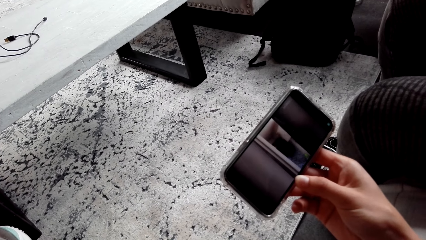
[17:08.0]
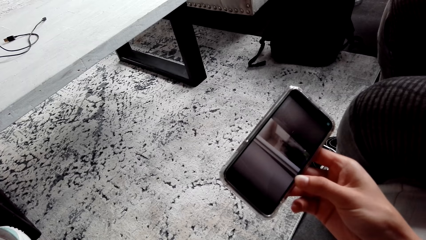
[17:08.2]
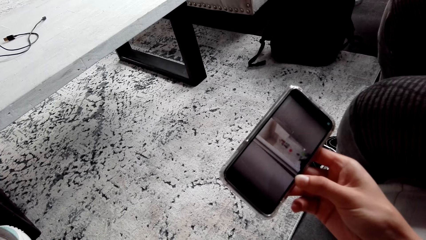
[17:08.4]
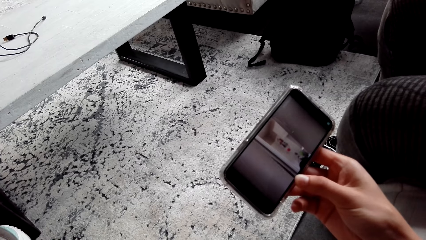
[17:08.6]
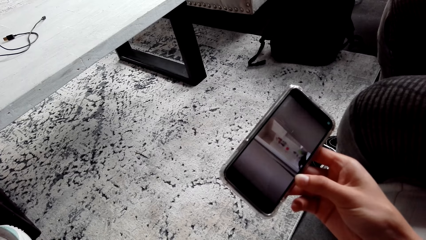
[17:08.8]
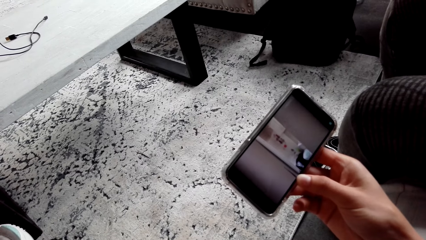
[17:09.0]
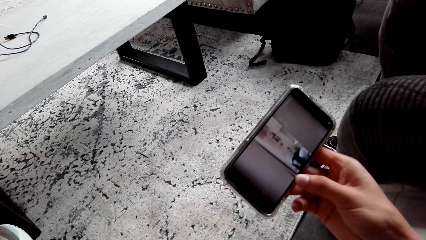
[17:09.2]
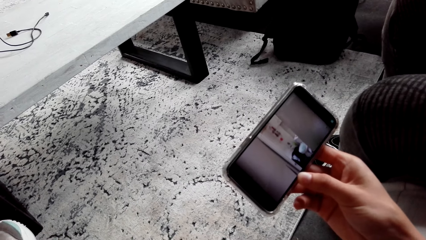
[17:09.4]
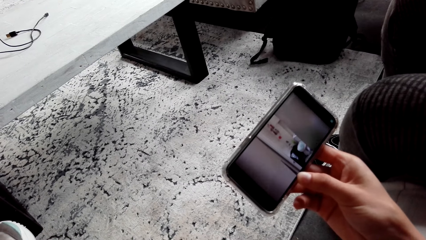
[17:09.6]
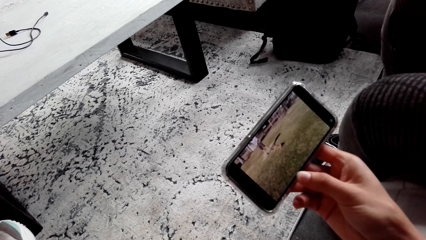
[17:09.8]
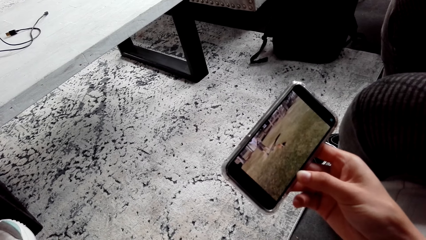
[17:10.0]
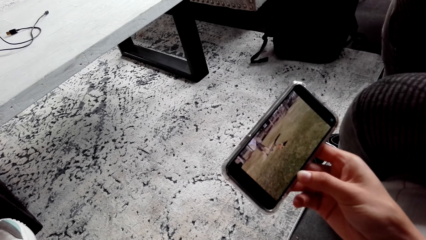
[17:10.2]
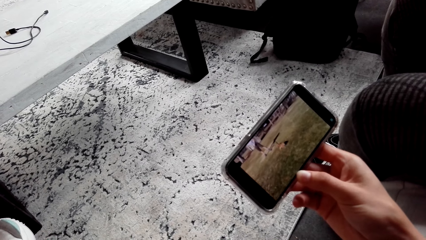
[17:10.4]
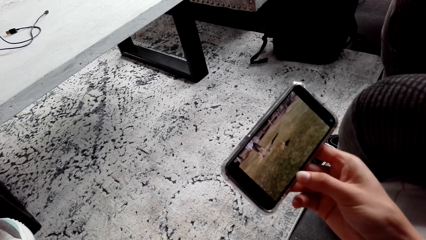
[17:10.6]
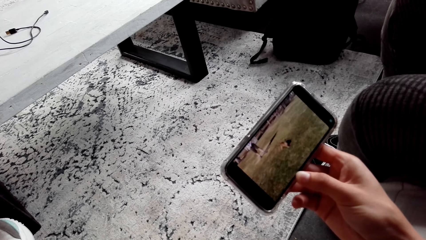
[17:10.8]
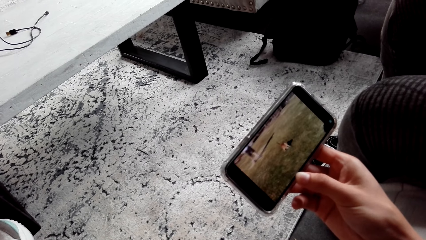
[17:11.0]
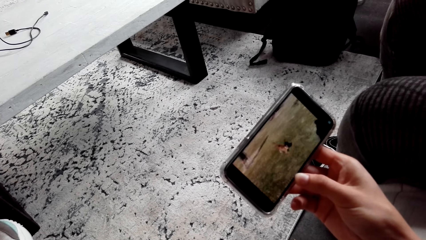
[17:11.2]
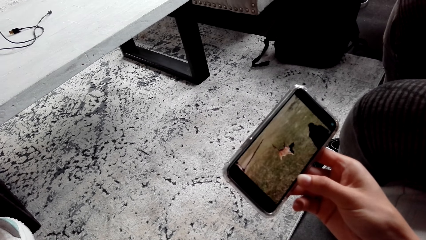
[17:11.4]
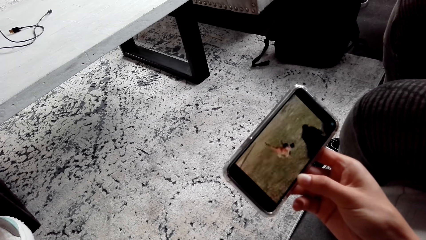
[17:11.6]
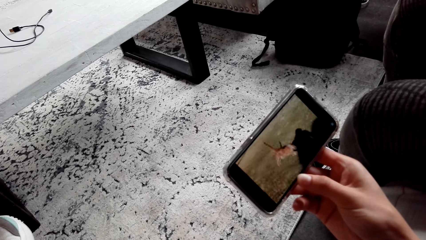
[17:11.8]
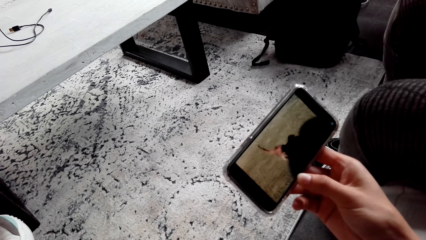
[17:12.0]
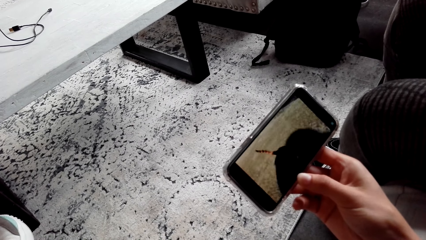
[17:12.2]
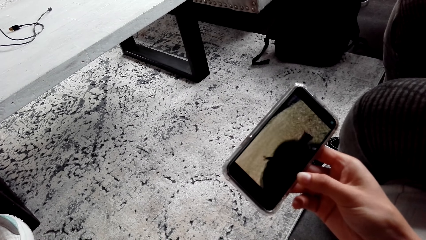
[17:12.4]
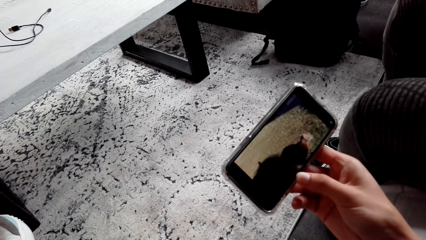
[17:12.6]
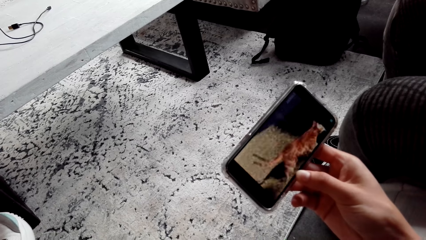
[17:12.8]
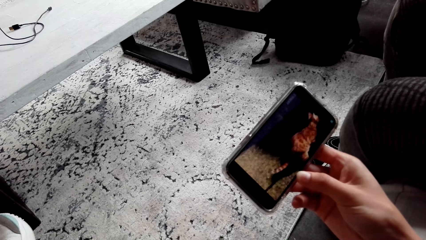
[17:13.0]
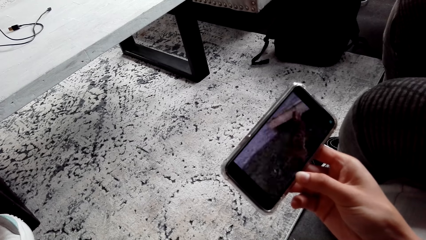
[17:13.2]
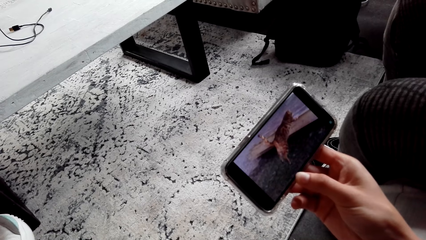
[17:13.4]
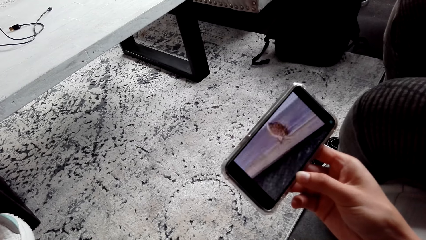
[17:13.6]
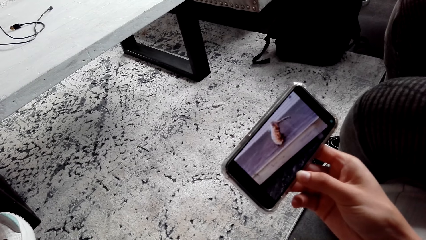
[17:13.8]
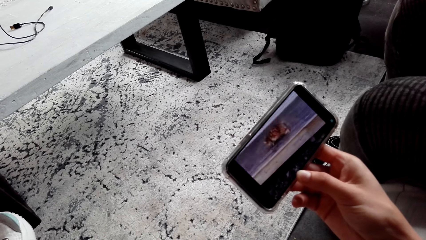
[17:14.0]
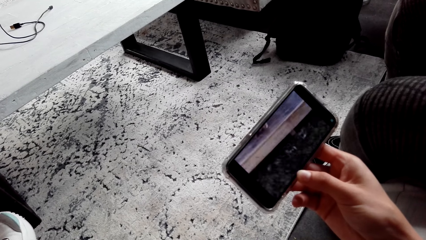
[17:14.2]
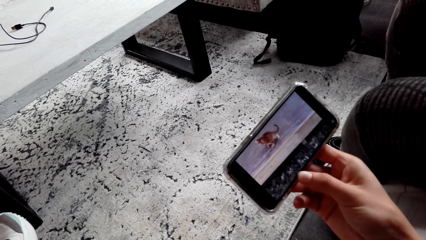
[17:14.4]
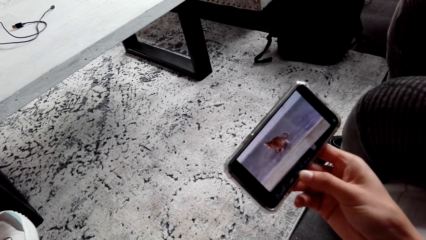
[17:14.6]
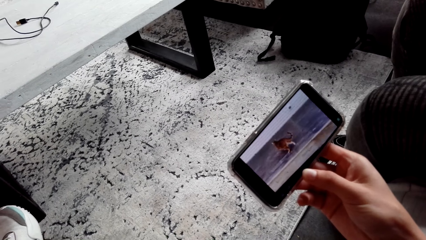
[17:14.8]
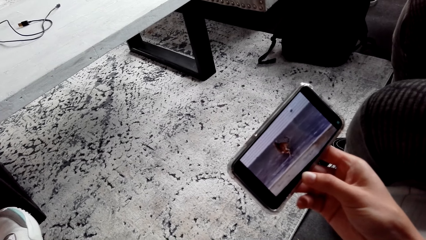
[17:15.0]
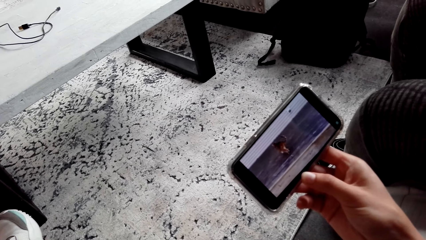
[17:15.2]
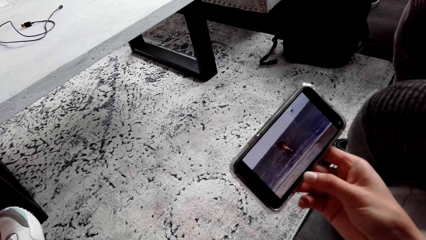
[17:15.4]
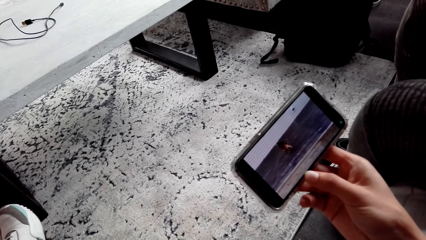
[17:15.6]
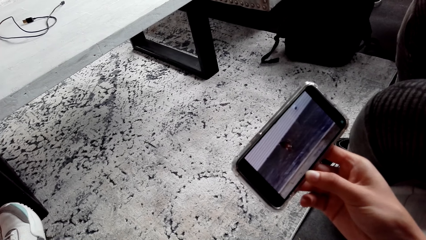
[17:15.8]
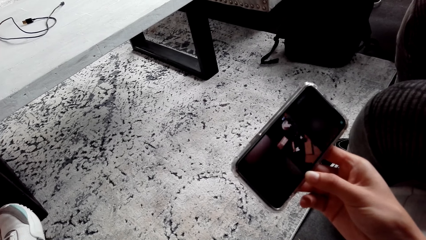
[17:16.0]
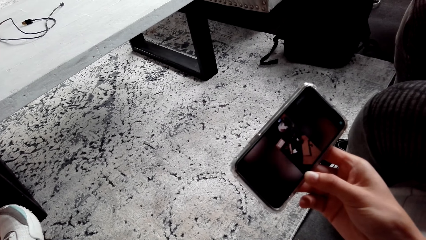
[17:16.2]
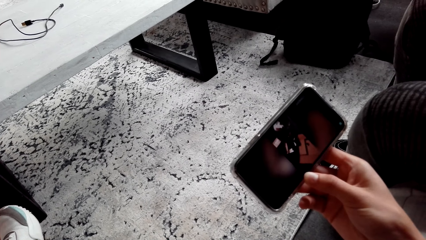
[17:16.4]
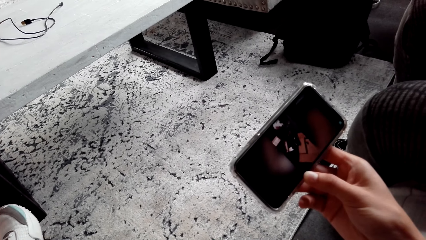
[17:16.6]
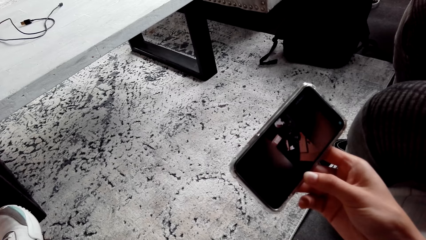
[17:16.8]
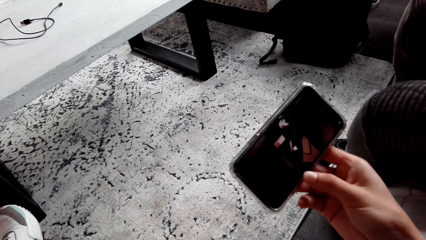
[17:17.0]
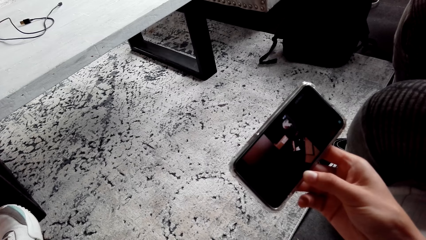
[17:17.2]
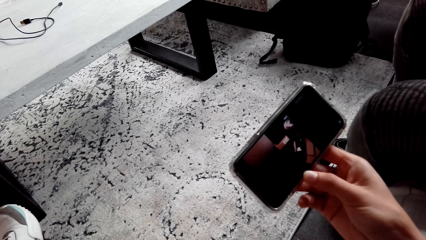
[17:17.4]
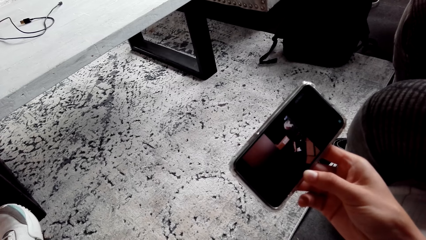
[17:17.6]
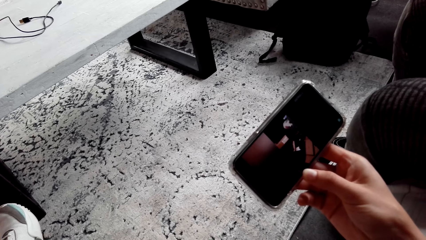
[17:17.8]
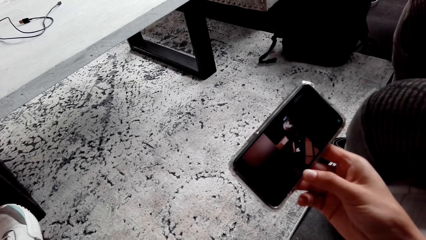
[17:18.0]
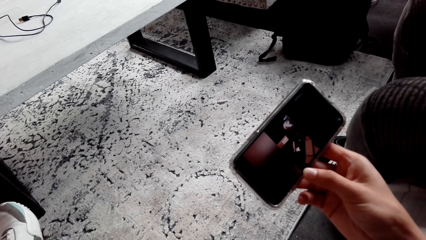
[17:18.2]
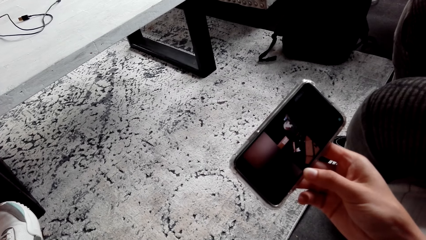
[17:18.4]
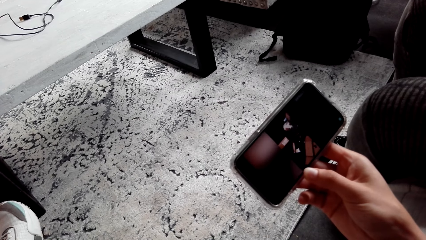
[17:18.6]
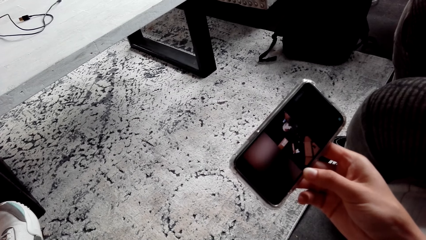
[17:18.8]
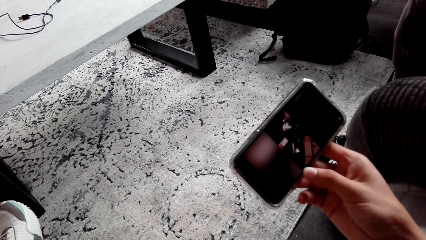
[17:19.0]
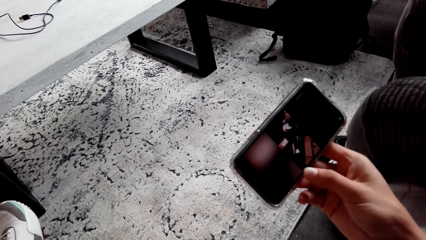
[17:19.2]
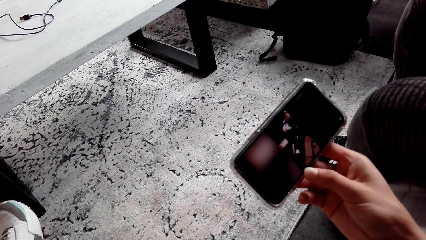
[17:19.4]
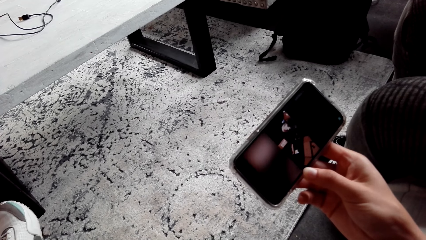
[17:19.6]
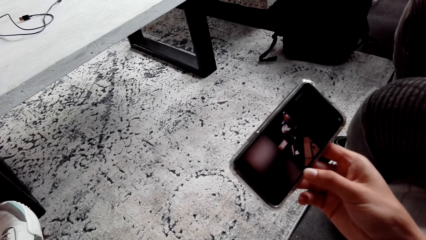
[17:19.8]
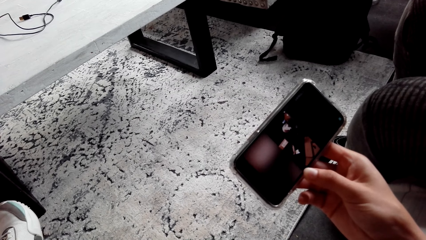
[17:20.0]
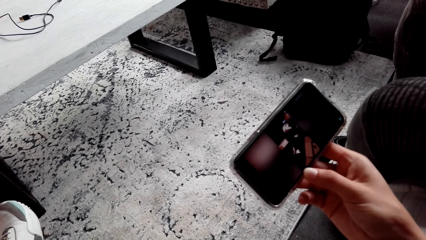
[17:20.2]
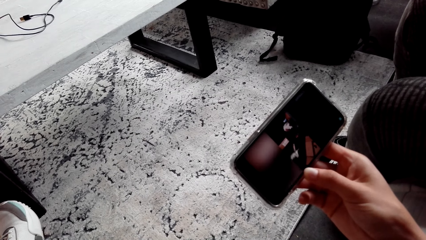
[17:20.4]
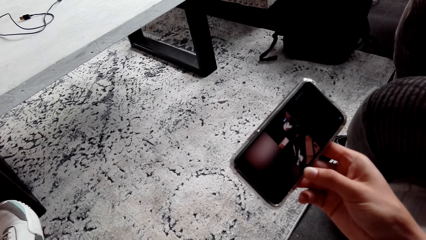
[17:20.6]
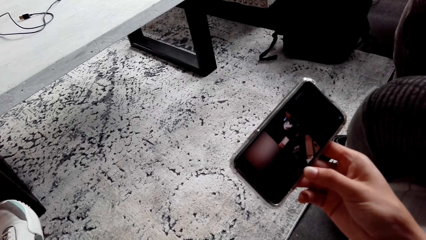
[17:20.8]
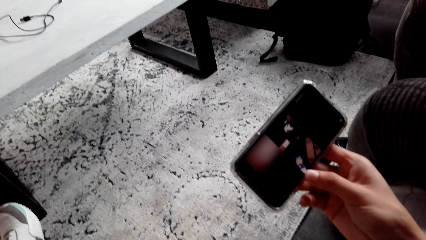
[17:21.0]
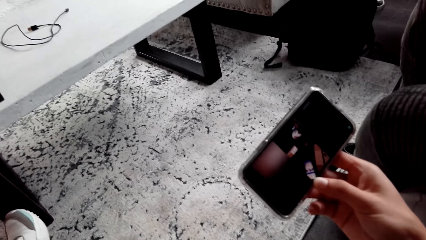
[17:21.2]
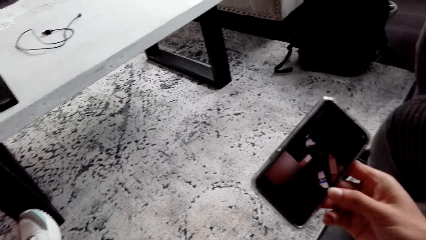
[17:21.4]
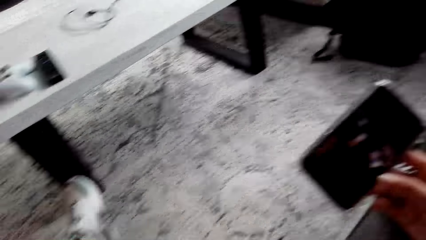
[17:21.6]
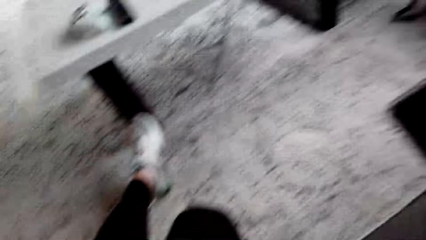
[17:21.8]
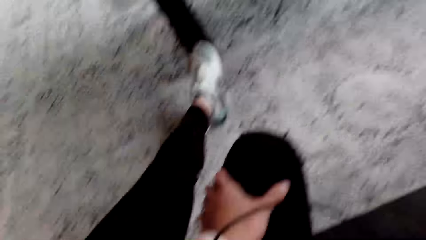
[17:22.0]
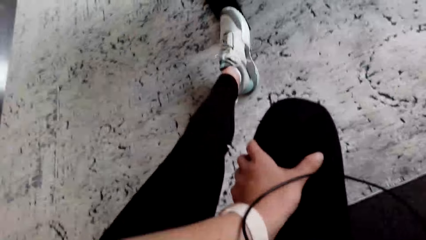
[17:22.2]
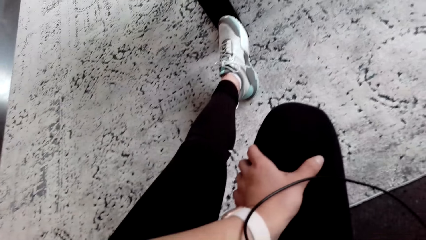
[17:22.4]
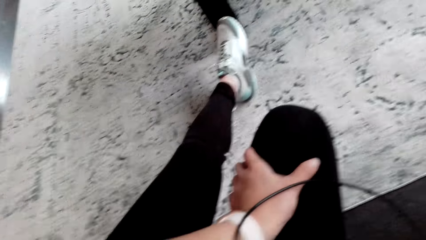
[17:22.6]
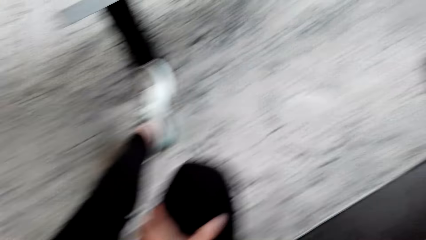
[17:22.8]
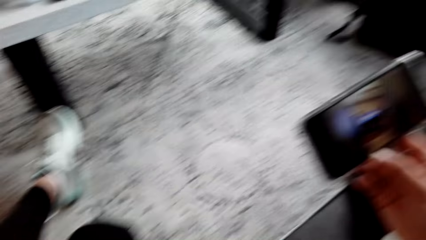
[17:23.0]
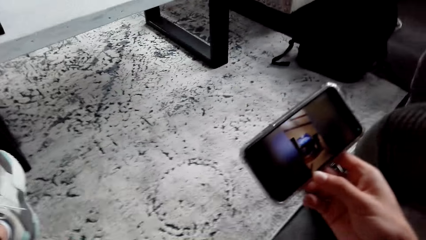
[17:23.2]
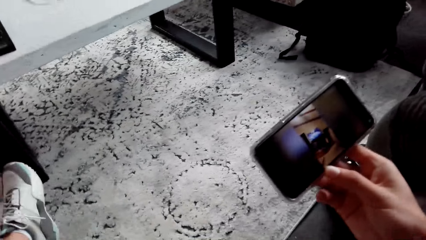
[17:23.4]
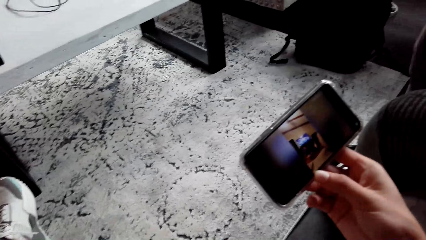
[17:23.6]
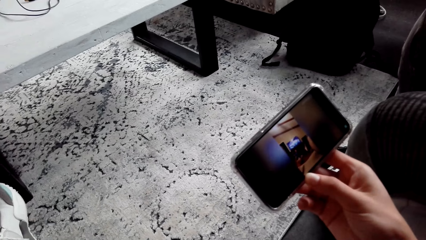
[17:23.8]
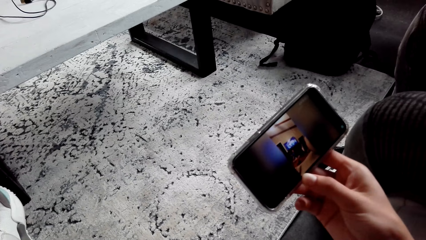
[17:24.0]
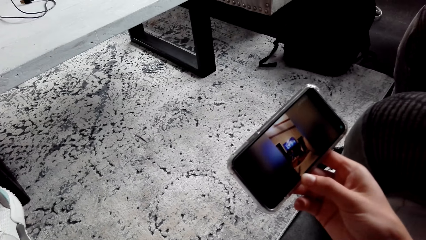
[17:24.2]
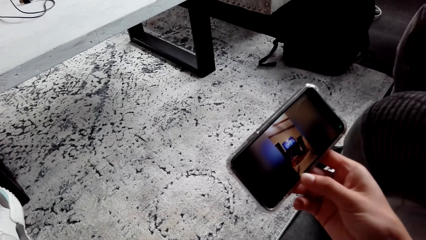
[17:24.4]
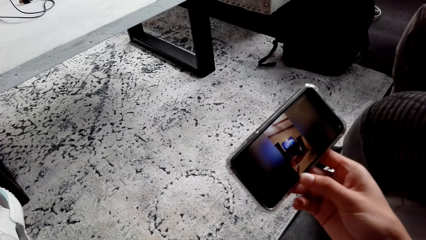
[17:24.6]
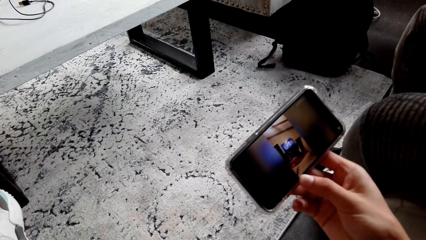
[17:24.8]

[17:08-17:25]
The camera wearer watches a video on the phone repeatedly. They look around.
